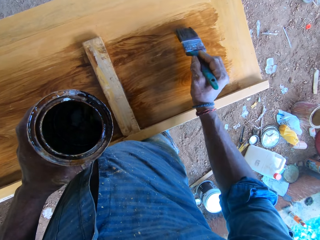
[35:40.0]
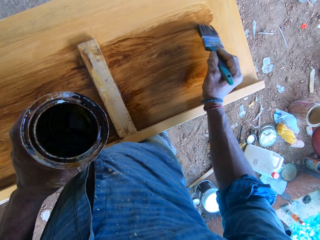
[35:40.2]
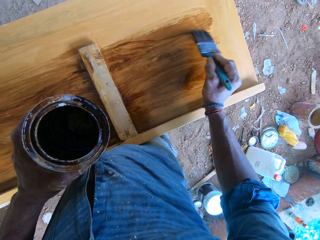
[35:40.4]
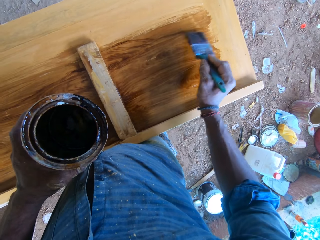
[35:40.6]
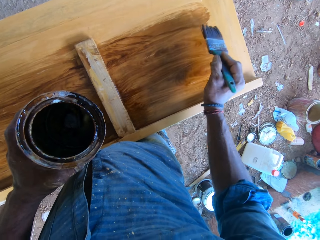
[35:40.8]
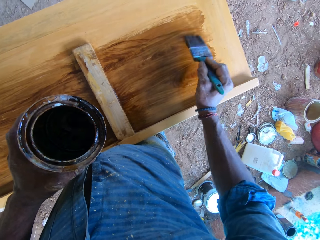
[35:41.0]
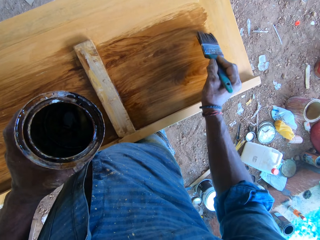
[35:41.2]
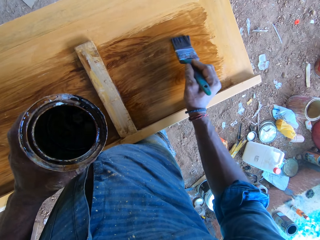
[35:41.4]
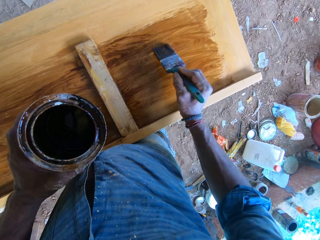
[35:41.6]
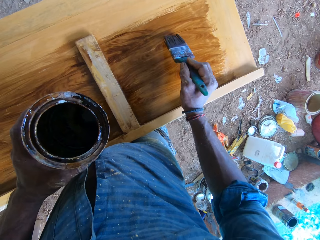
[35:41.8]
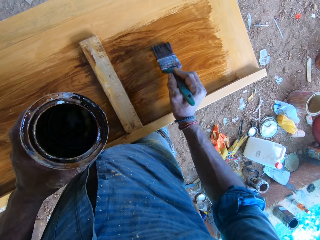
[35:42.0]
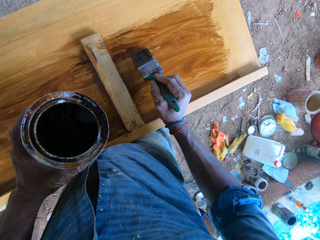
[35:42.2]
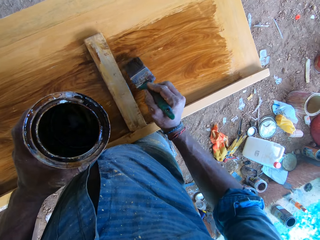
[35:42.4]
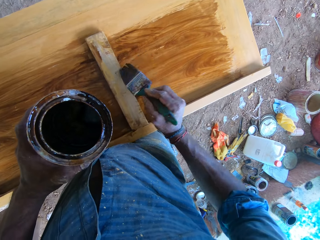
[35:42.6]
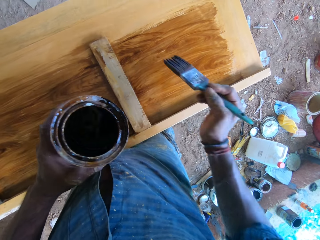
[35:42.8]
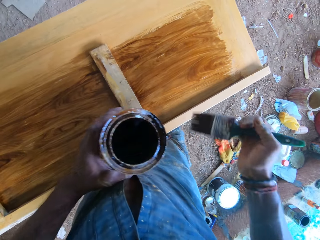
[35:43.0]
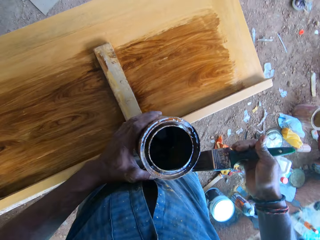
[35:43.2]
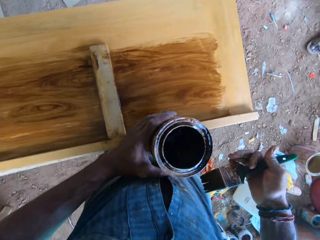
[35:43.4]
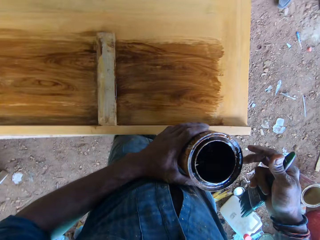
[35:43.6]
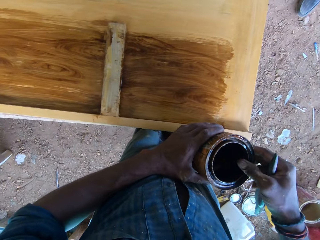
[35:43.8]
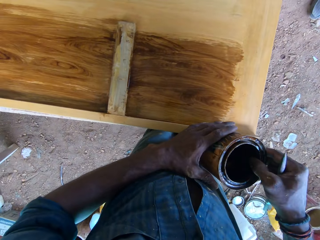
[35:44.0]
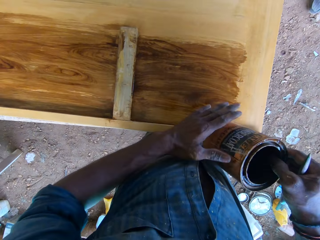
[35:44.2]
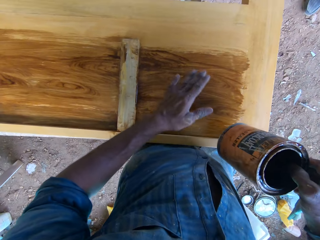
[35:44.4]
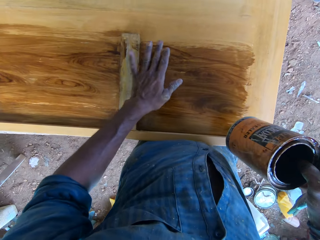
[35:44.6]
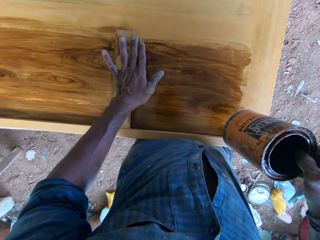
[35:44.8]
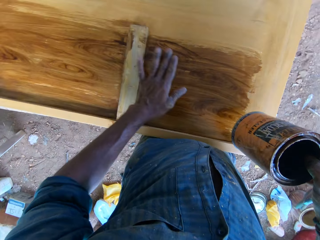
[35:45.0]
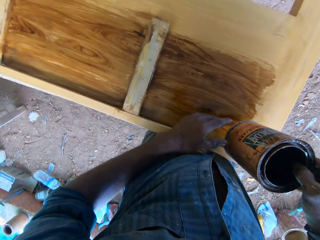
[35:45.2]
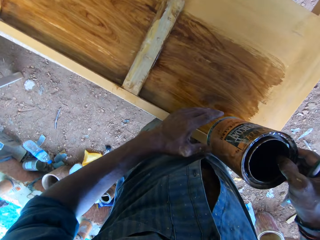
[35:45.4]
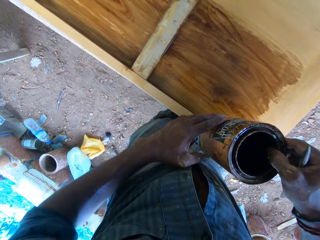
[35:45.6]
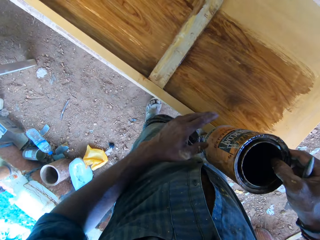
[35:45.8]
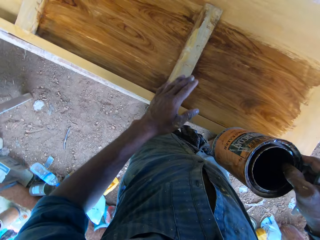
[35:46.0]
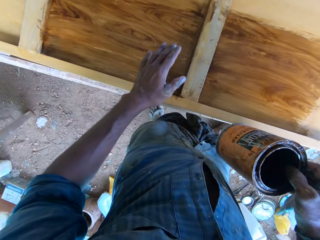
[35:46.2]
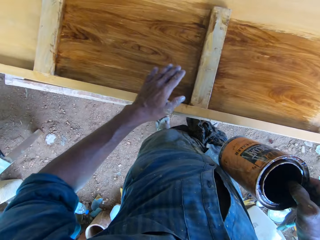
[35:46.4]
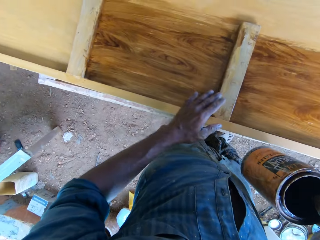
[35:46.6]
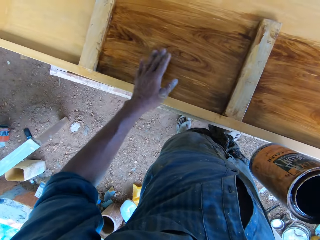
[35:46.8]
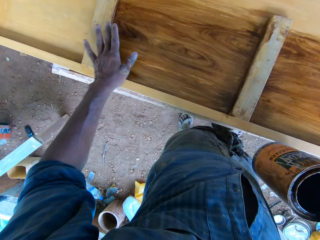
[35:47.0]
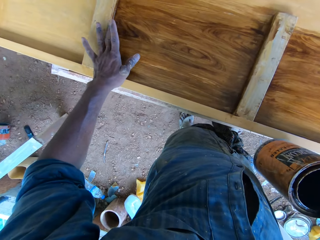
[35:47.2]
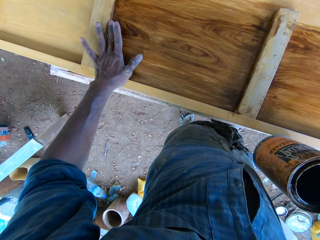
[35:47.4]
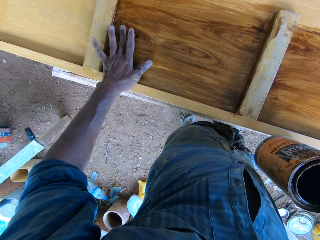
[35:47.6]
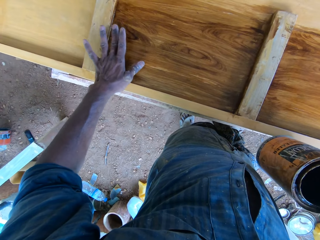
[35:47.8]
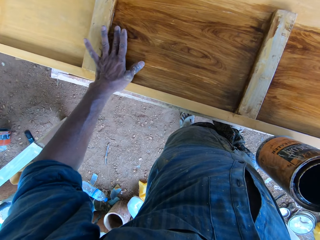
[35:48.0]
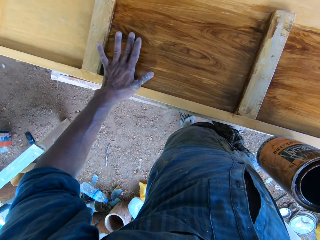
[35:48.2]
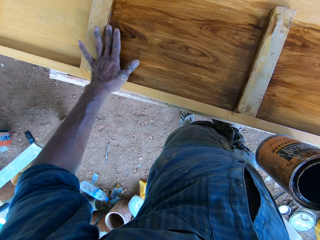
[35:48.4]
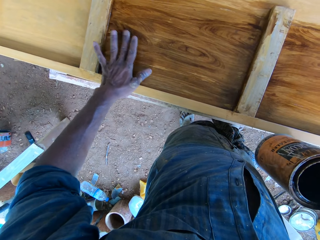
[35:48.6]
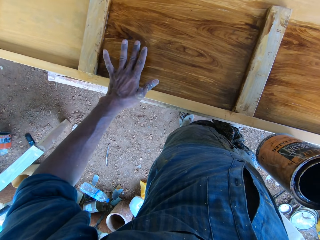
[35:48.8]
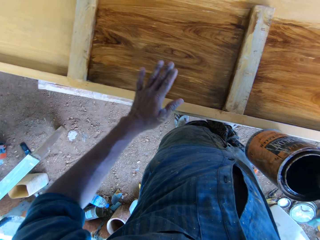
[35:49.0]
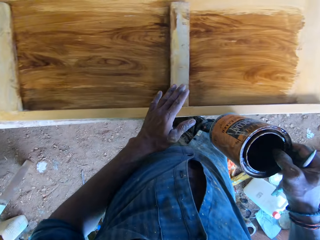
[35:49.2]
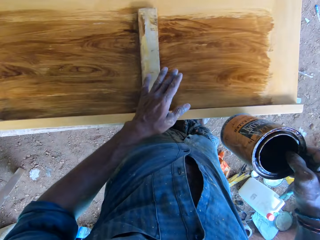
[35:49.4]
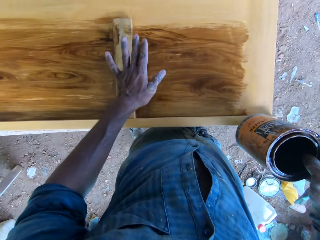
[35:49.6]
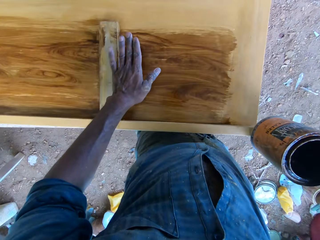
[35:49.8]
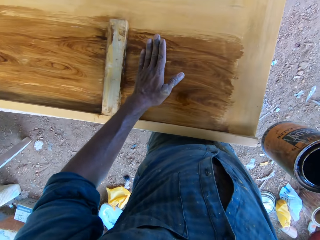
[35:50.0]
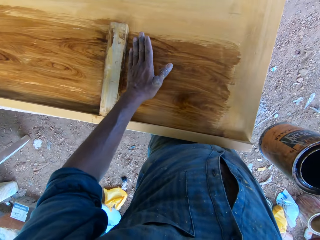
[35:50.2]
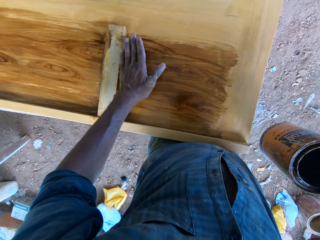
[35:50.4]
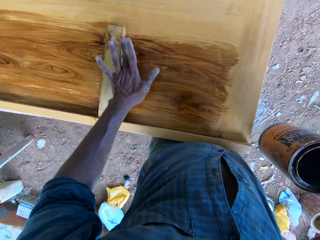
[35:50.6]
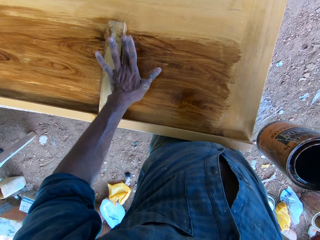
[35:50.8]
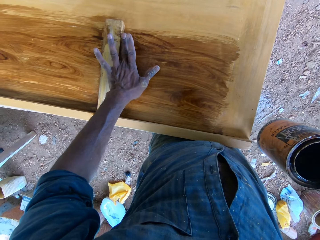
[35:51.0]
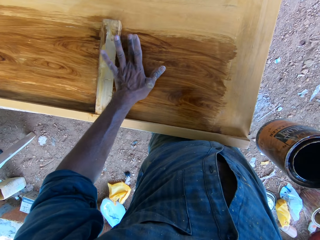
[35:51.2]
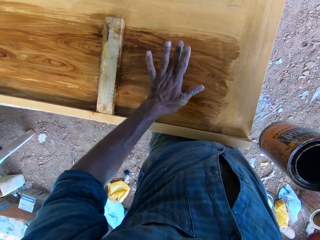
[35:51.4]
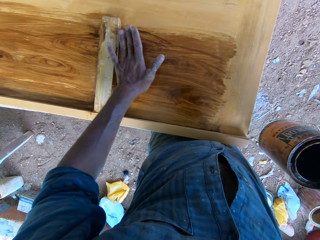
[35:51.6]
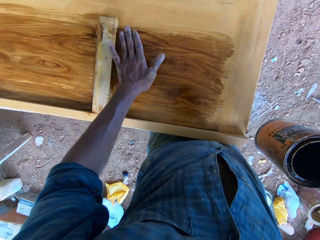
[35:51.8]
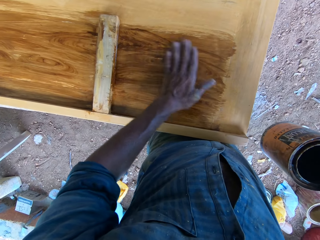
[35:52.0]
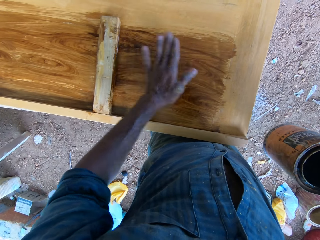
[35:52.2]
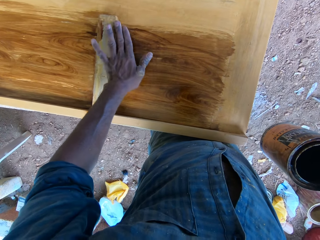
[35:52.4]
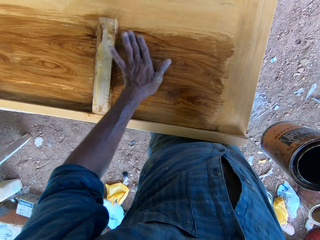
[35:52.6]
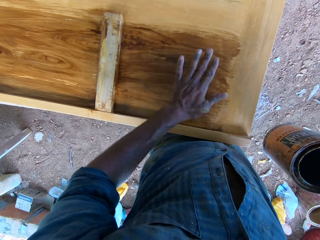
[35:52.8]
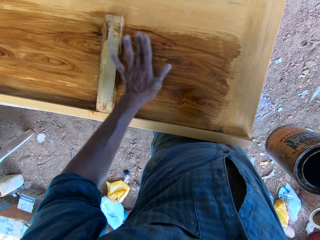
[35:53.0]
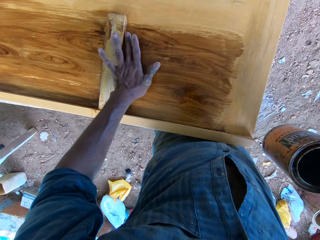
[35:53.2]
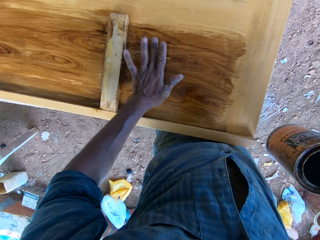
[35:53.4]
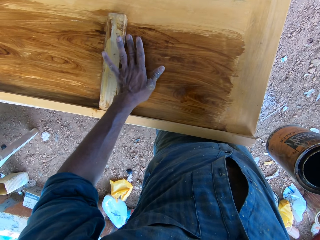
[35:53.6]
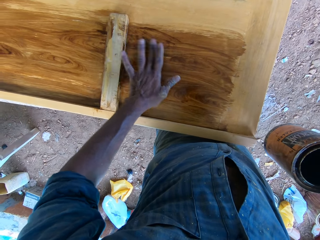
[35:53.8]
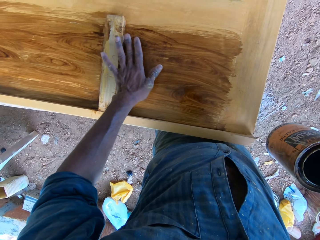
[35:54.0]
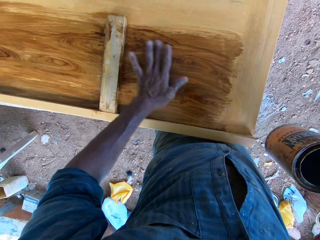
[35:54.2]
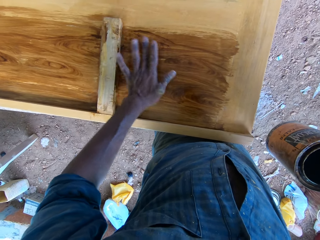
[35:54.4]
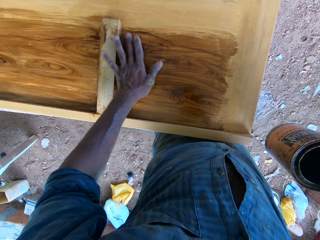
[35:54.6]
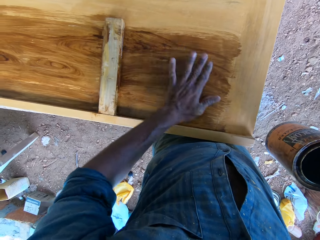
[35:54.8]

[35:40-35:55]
The camera wearer holds the paint container in his right hand. He puts the container on the right hand. He smoothens the paint on the wooden bed frame with his left hand. He smoothens the paint on the wooden bed frame again. He rubs the wood. He rubs the wood again.

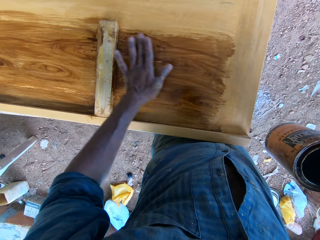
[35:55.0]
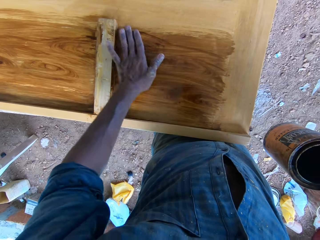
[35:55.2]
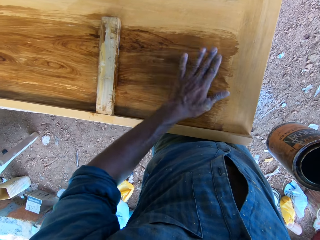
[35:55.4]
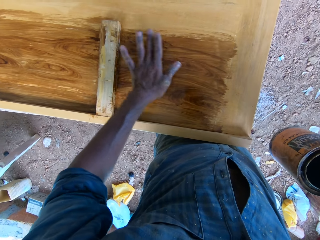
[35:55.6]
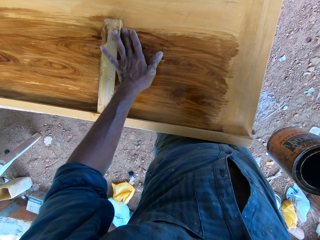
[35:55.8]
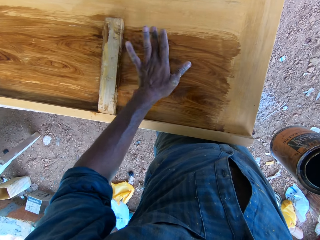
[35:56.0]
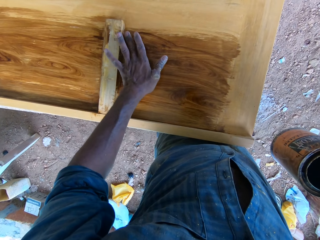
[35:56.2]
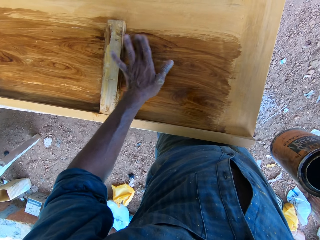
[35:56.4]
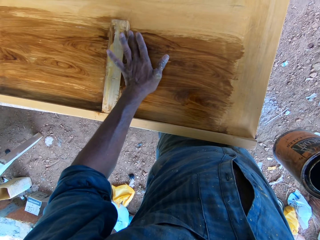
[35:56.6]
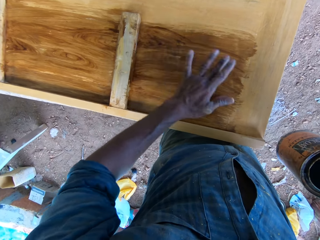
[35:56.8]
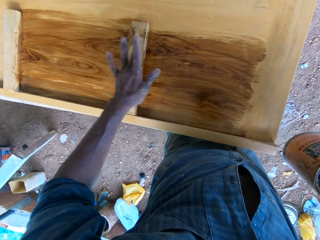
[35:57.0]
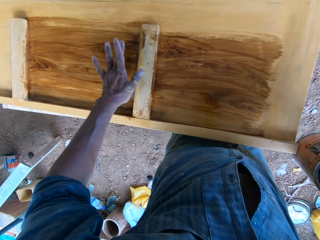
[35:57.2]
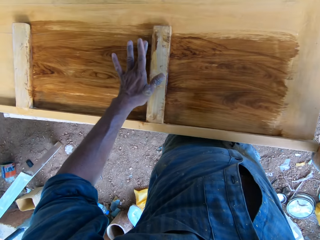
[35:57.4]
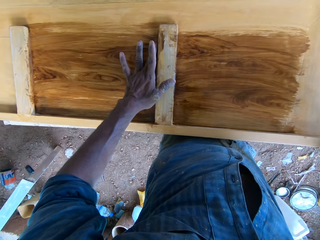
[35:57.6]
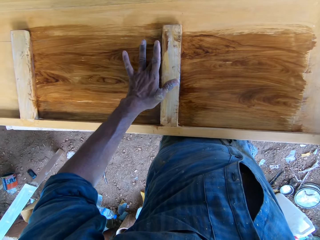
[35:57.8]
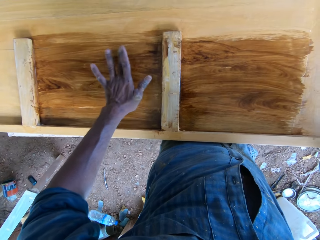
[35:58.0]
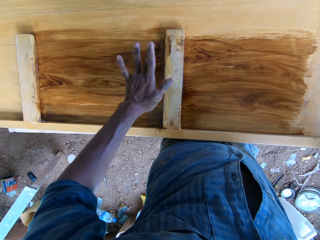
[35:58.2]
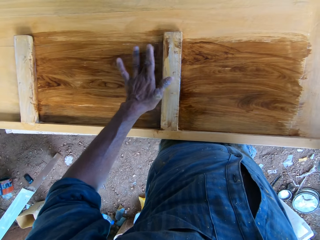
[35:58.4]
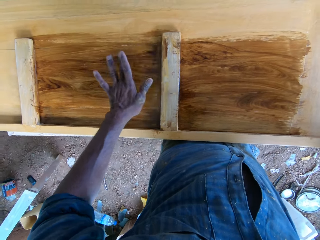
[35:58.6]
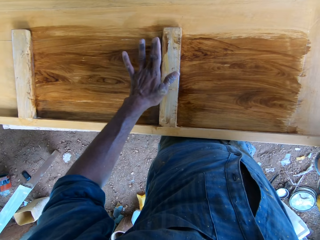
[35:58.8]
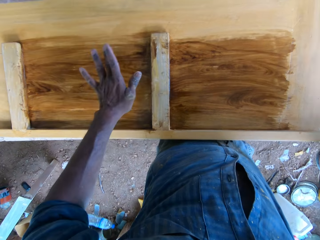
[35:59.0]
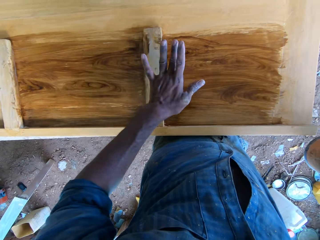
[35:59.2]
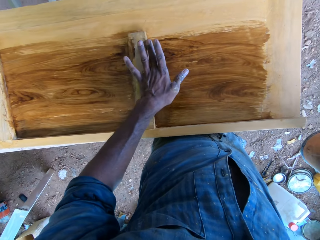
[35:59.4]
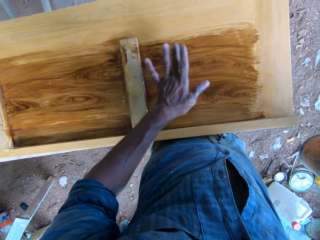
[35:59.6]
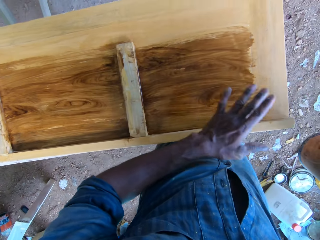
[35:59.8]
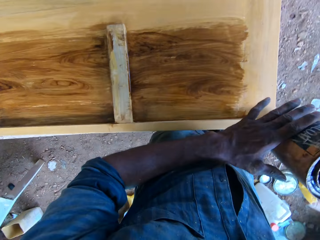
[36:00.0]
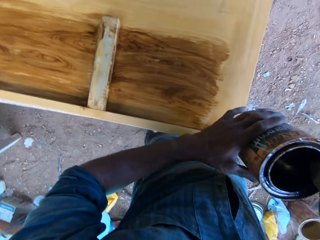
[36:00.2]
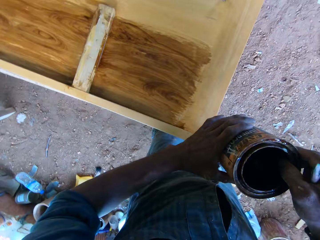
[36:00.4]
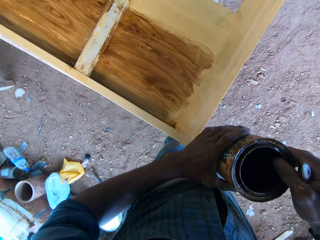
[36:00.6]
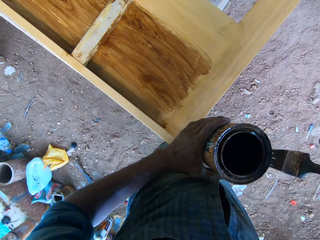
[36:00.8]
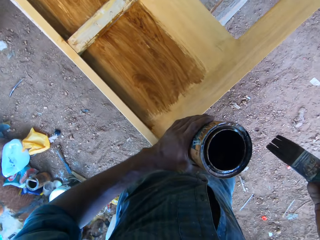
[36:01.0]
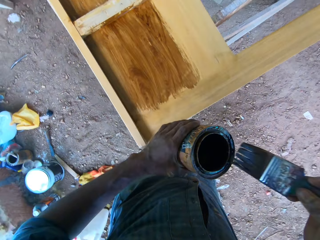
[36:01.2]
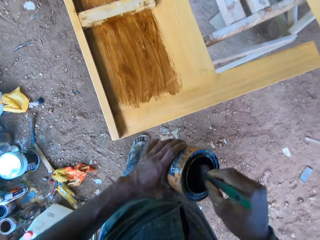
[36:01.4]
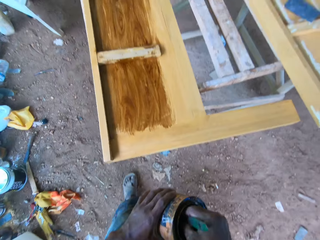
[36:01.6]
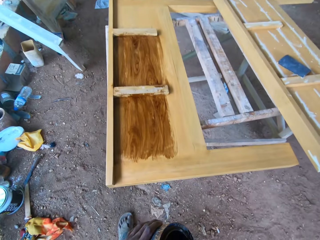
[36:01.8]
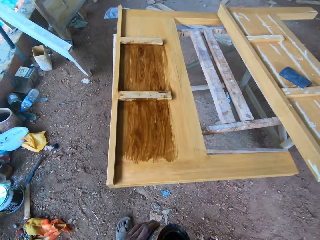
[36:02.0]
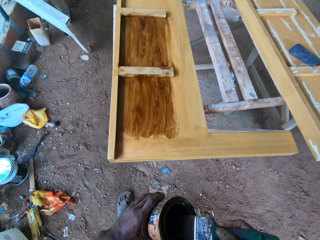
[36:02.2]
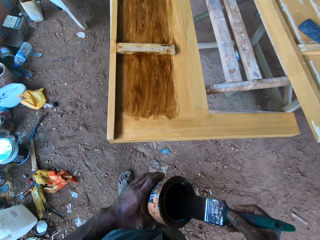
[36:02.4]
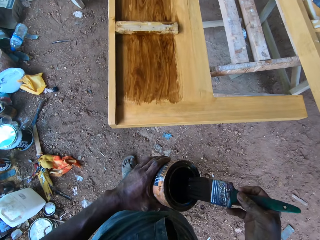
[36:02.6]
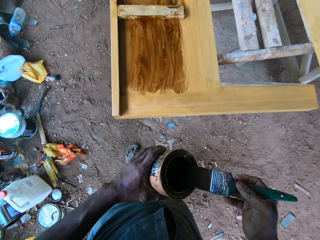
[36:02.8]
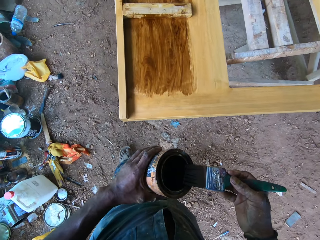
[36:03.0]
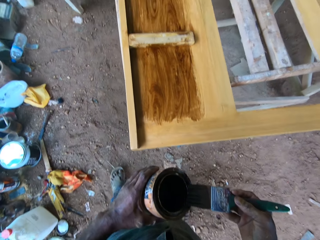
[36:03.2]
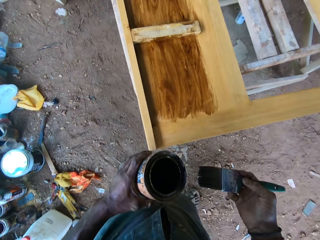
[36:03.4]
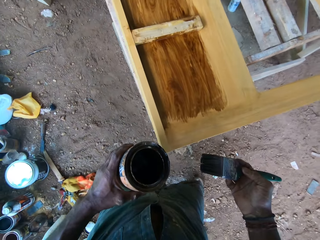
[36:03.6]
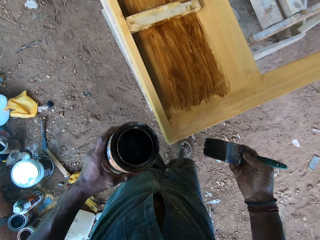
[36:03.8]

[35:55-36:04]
The camera wearer rubs the wood. He holds the paint container in his left hand. He puts the container on the left hand. He dips the paintbrush in his right hand in the paint container in his left hand.
